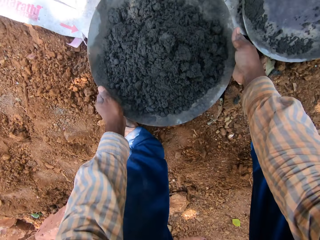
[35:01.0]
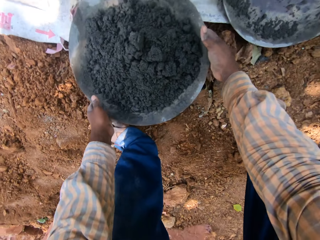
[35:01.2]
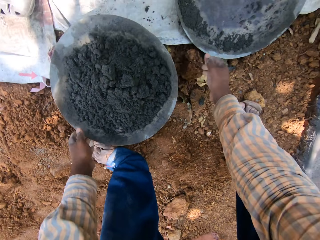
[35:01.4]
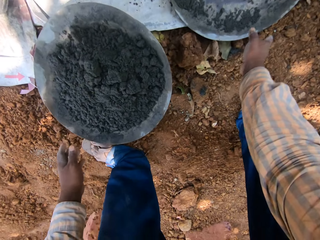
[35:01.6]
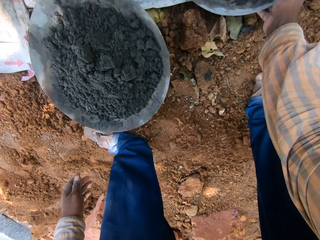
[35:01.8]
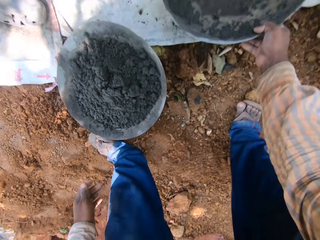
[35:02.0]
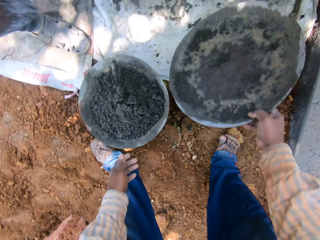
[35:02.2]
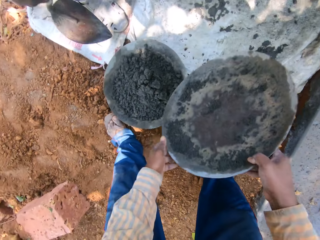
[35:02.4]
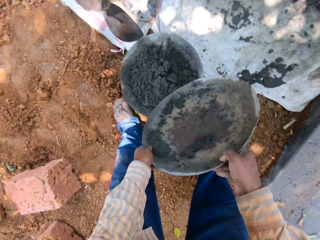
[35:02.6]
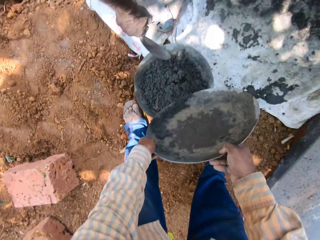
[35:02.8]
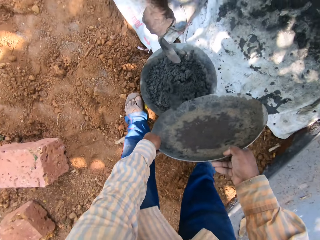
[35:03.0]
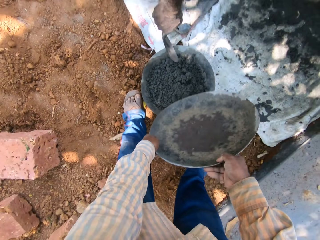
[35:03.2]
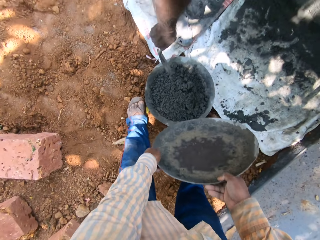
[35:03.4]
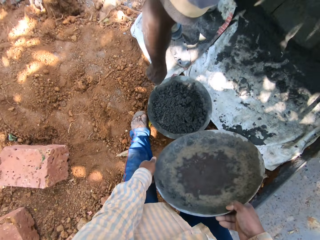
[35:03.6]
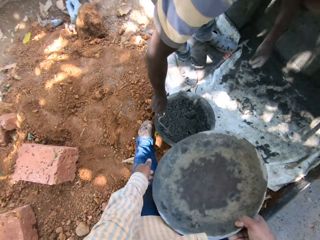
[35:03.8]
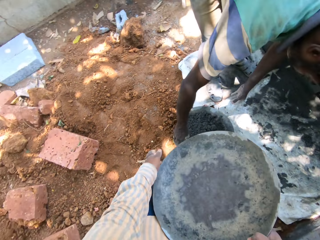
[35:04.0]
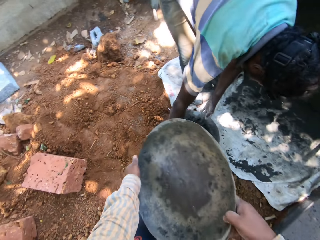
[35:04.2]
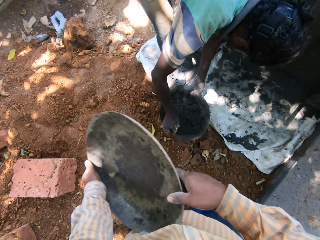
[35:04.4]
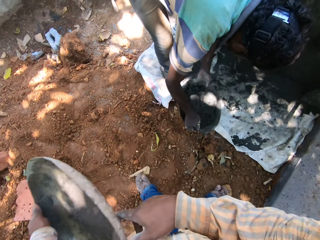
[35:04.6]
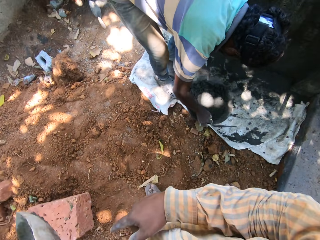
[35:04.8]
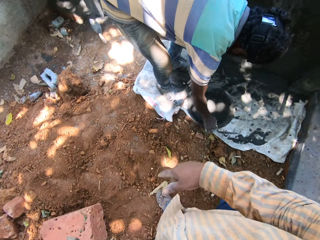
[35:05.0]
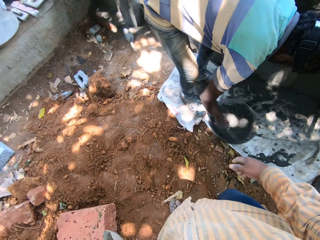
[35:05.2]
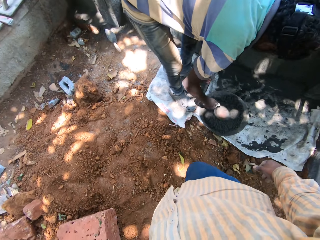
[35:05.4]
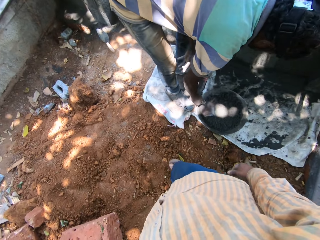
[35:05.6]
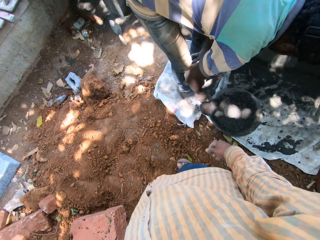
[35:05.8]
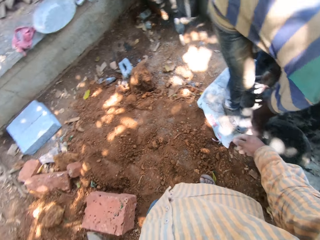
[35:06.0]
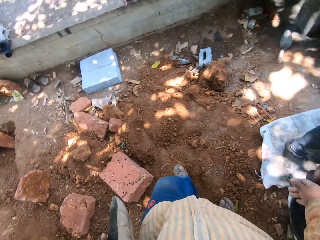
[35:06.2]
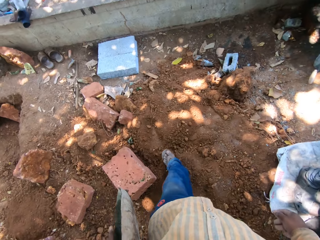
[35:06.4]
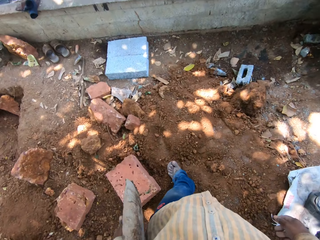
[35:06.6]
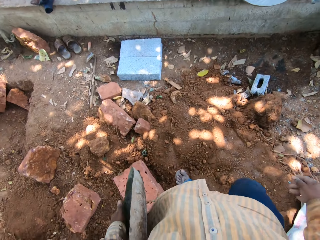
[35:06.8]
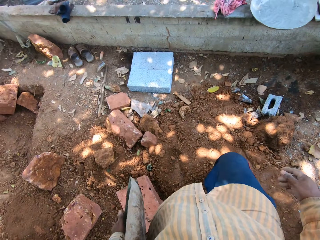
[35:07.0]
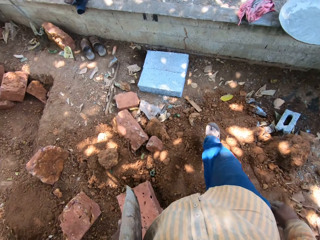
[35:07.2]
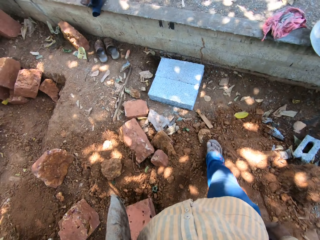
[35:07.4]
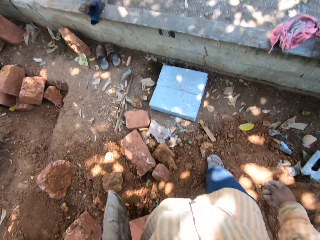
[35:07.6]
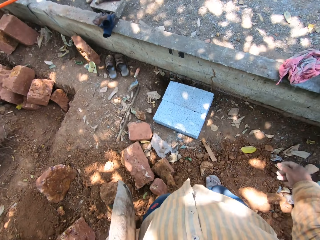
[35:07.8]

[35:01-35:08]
The camera wearer carries the head pan from the sack carpet with his right hand. He holds the head pan with both hands. He pours some concrete mix from the head pan in his hands in the head pan on the ground. He threshes cement in the container. The man carries the head pan from the ground with both hands. The camera wearer passes the head pan from his right hand to his left hand. The man places the head pan on the sack carpet with both hands. He scoops cement with a trowel. The camera wearer walks on the ground.

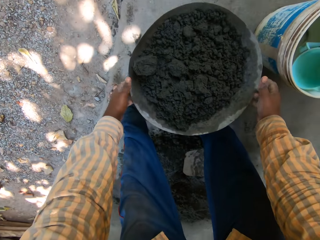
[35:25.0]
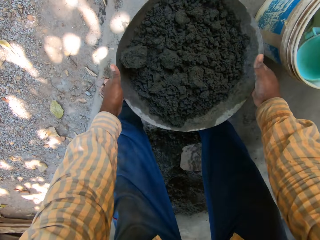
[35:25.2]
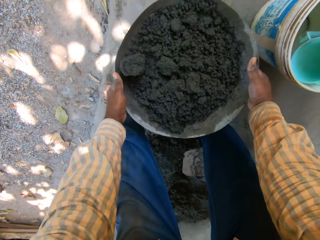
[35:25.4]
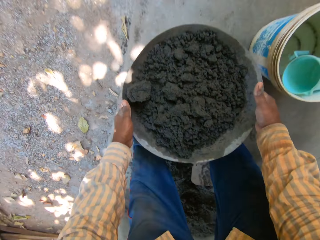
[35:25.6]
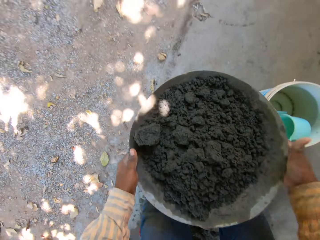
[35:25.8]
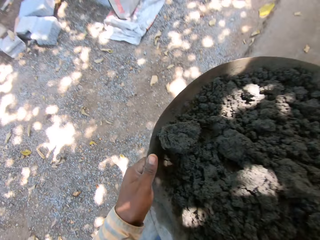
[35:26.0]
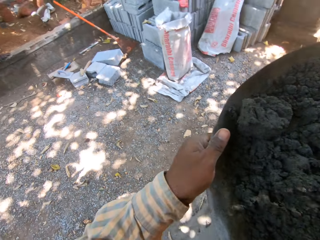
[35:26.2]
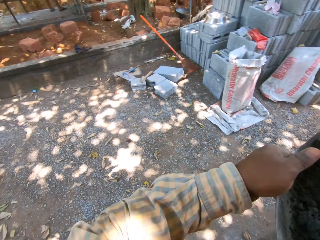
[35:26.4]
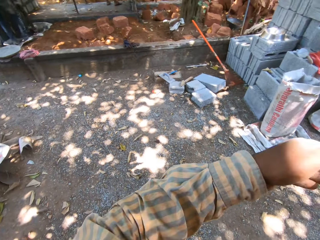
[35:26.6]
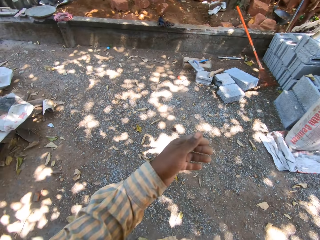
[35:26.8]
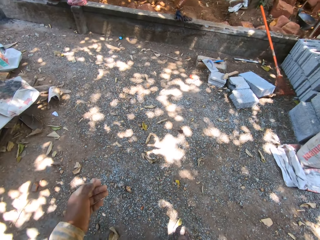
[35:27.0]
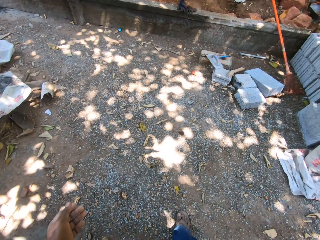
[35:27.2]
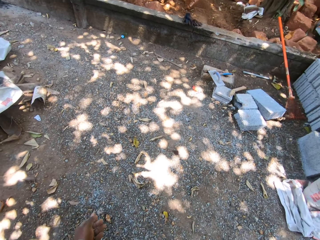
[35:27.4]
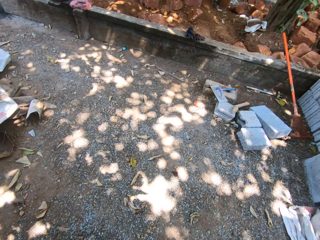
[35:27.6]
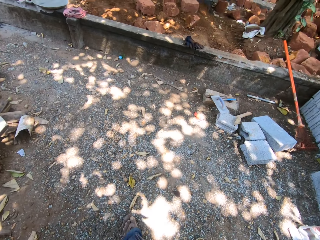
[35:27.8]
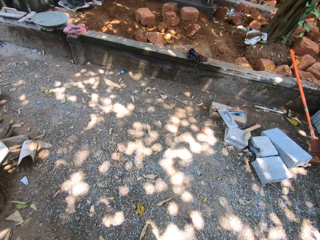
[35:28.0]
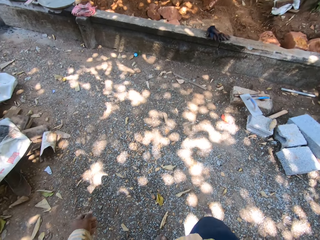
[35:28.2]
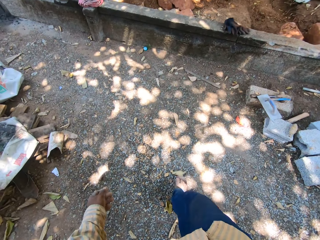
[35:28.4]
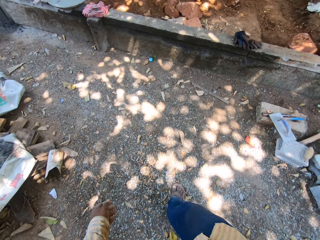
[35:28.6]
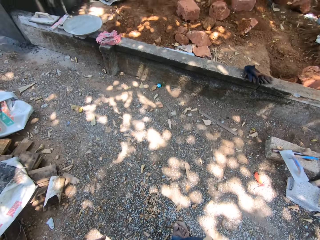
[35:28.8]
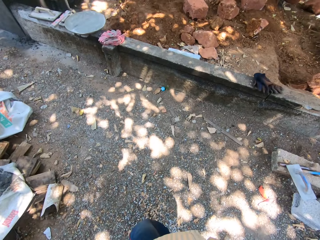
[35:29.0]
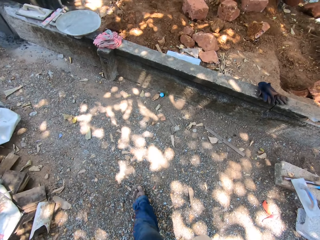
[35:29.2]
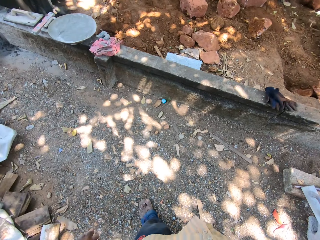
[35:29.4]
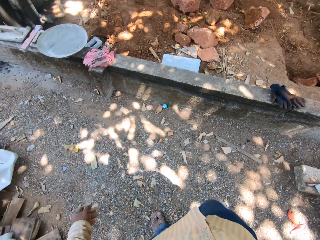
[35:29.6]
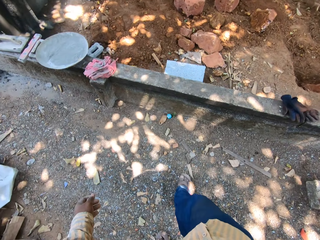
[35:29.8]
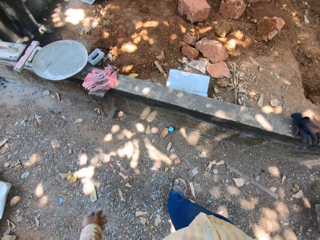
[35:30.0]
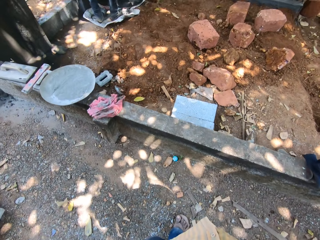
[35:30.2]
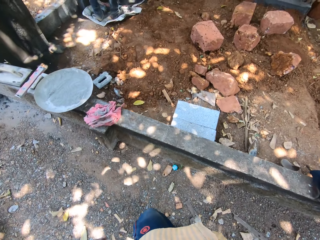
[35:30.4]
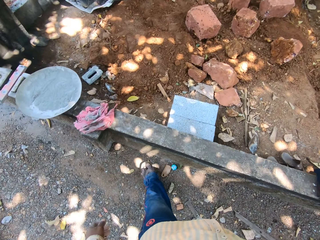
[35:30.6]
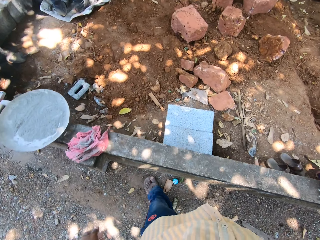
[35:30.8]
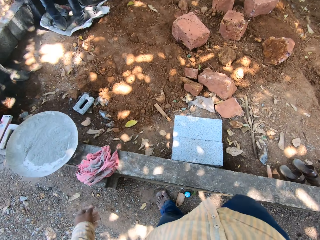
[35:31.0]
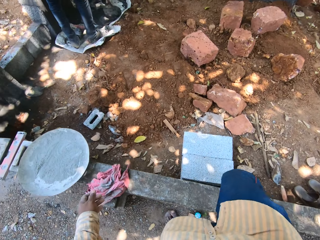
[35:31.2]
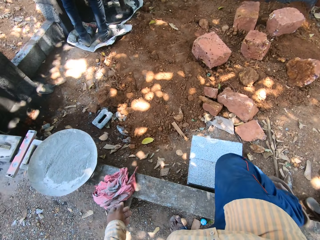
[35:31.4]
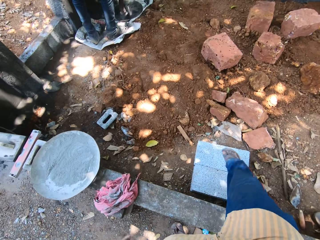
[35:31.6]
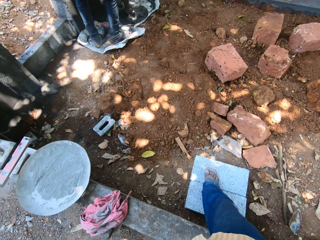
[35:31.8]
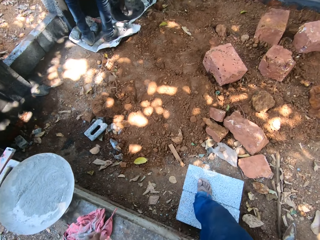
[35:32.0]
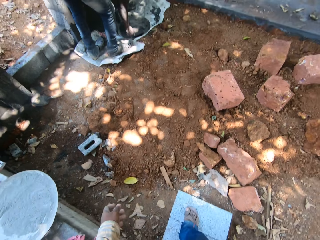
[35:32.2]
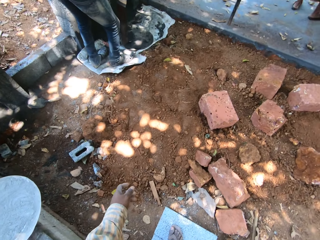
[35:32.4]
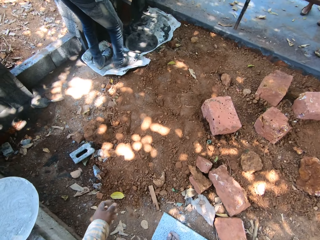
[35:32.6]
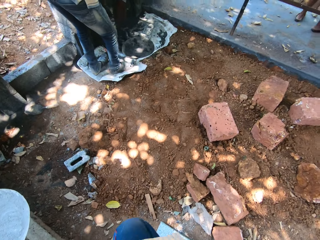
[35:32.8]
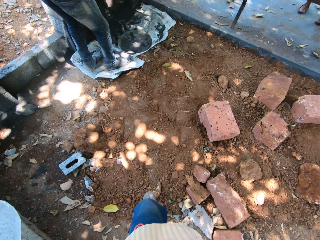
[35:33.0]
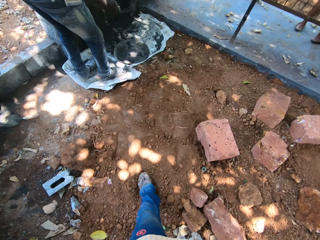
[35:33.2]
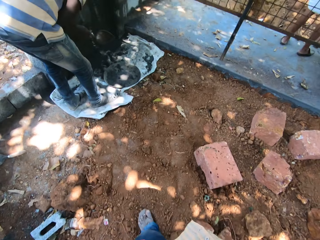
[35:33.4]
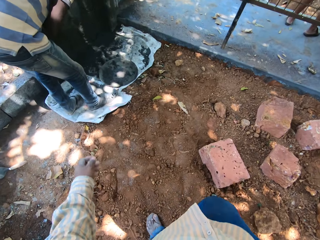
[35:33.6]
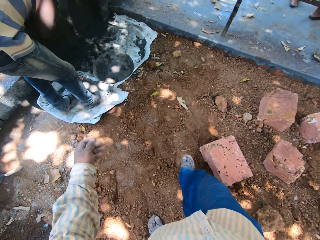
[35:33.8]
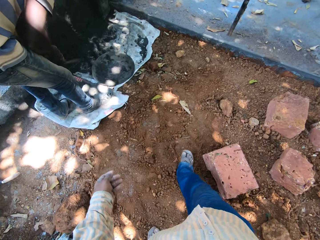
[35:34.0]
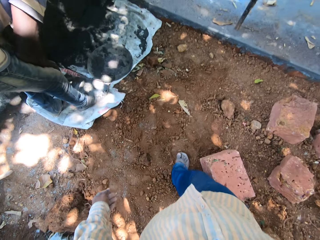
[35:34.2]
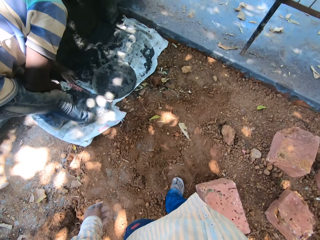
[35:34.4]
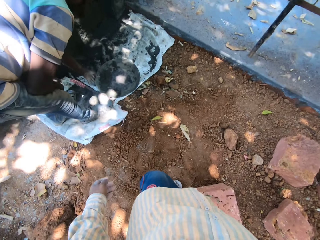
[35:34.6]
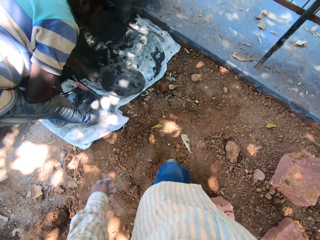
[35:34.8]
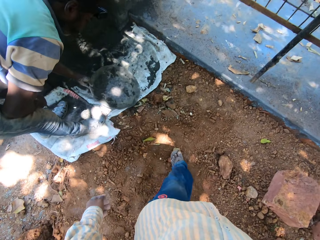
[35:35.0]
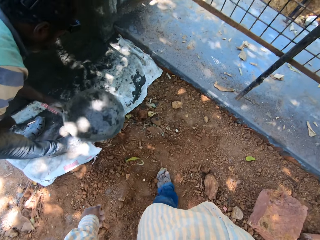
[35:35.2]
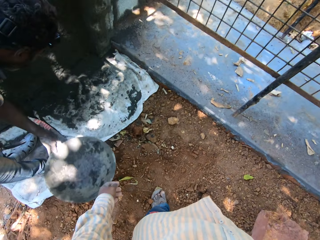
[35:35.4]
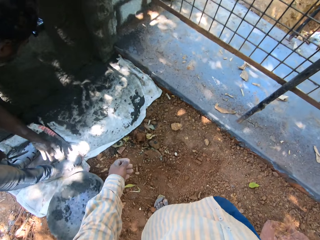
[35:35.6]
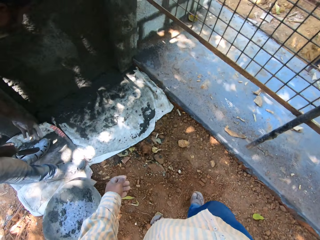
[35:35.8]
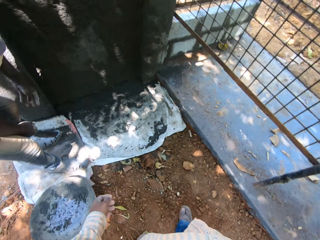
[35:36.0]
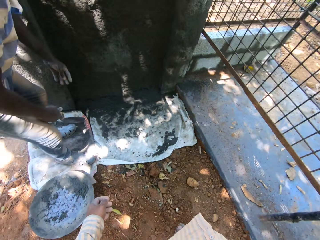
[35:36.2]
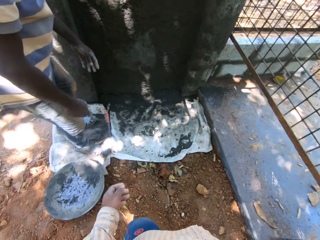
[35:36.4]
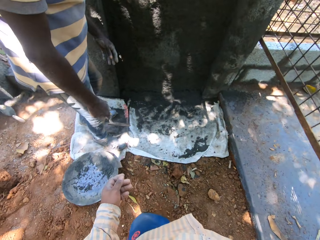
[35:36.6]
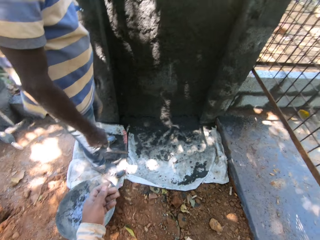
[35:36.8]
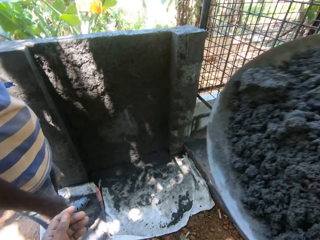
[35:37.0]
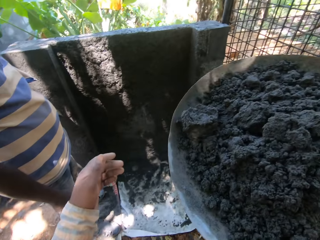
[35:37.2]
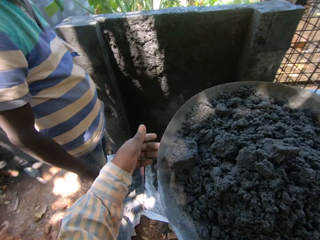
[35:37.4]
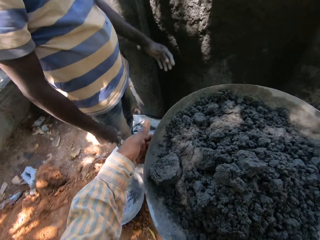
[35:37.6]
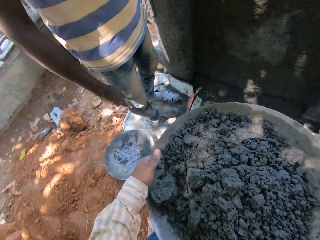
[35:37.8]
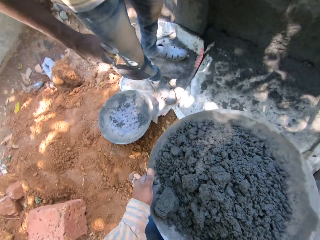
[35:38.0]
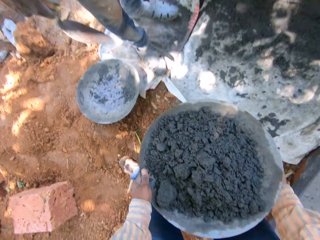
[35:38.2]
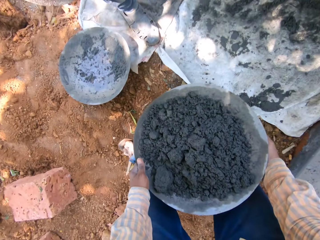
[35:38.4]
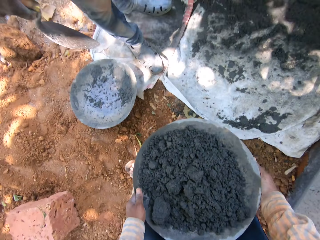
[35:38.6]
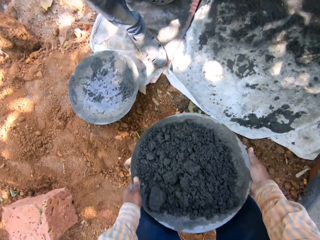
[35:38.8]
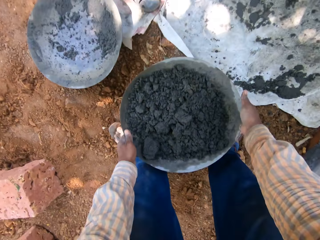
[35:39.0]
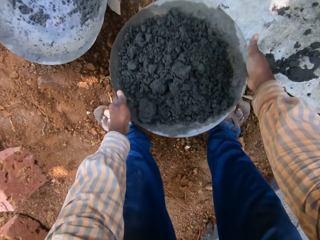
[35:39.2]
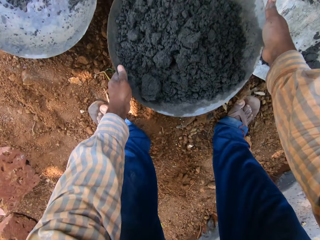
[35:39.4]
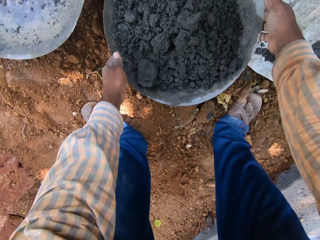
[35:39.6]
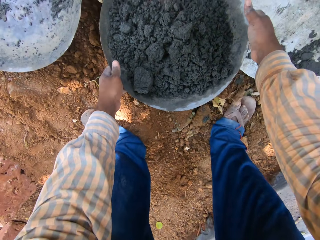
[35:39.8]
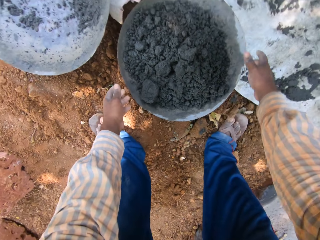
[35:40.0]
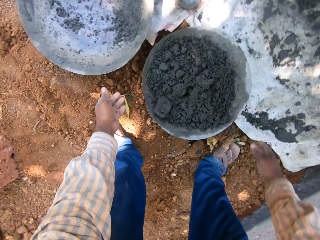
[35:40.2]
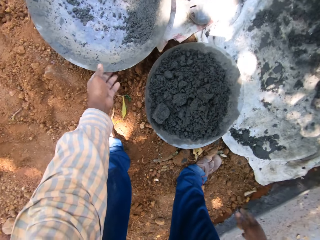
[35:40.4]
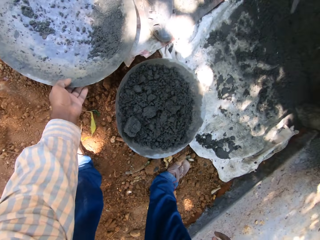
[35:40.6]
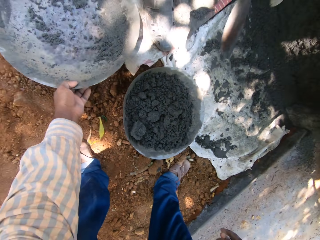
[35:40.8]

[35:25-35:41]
The camera wearer carries the head pan from the plastic with both hands. He holds the head pan with his right hand. He walks on the ground. He steps on the block with his right leg and crosses the block fence. A man packs some concrete mix from the head pan on the sack carpet with the trowel in his right hand. The camera wearer walks on the ground. The man carries the head pan from the sack carpet with his left hand. He drops the head pan in his left hand on the ground. The camera wearer holds the head pan with both hands. He places the head pan in his hands on the ground.
